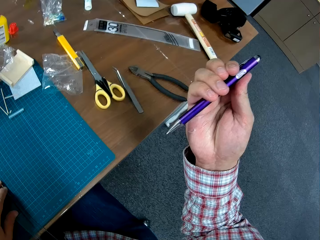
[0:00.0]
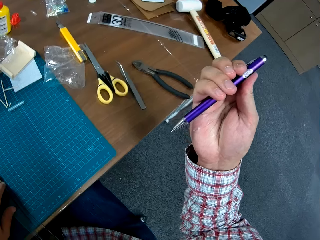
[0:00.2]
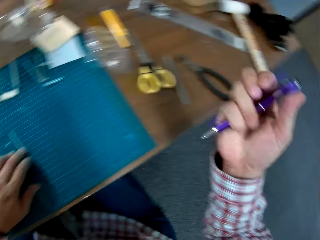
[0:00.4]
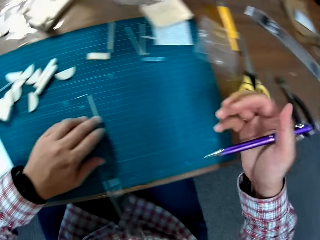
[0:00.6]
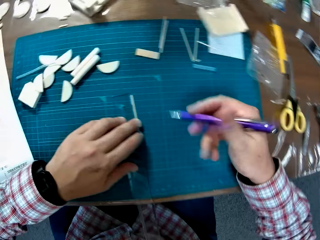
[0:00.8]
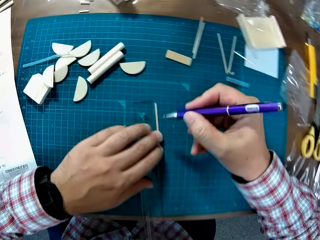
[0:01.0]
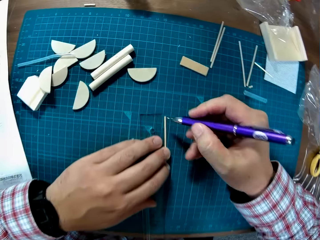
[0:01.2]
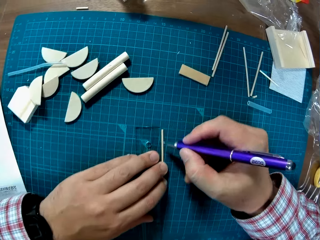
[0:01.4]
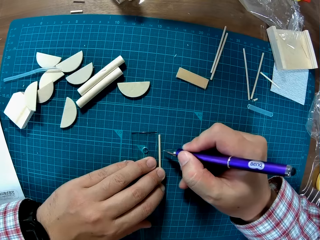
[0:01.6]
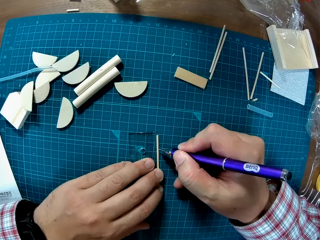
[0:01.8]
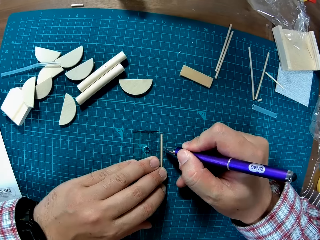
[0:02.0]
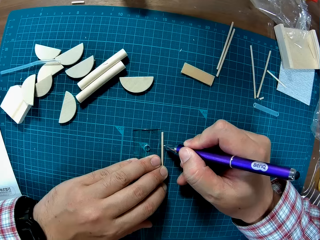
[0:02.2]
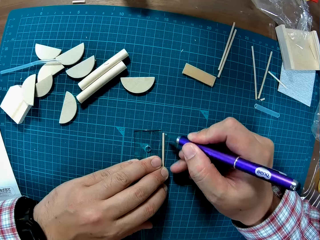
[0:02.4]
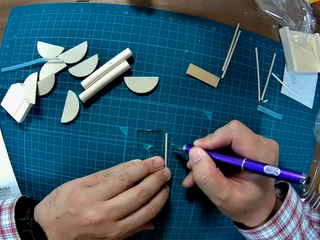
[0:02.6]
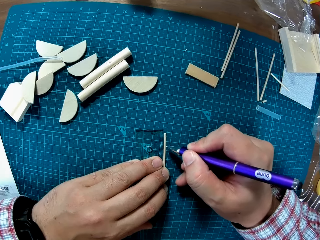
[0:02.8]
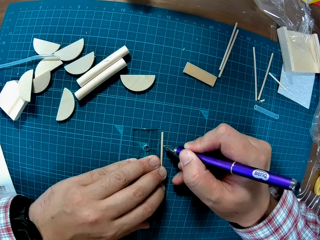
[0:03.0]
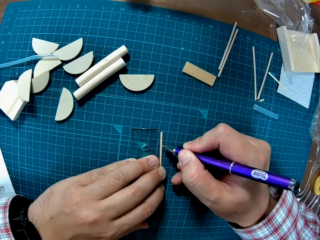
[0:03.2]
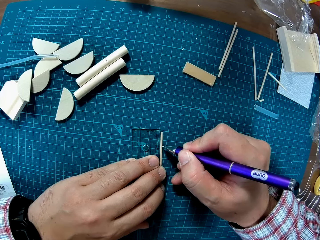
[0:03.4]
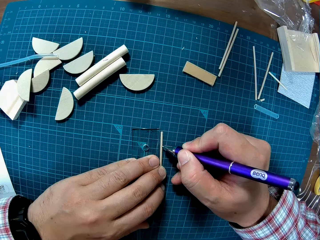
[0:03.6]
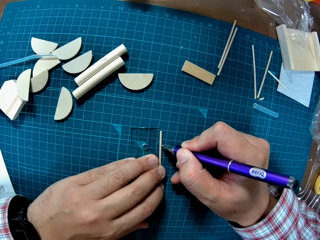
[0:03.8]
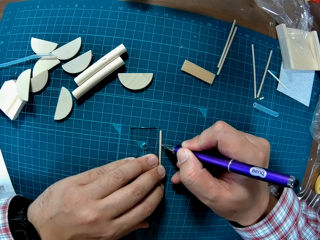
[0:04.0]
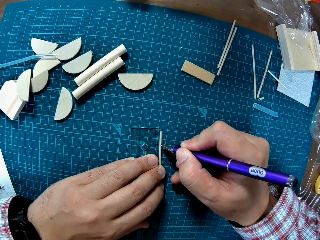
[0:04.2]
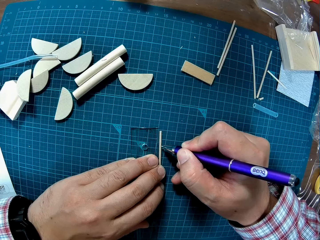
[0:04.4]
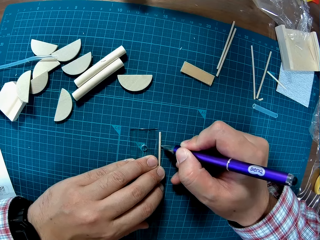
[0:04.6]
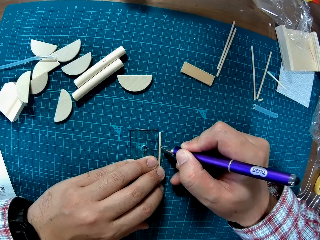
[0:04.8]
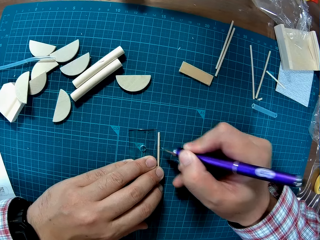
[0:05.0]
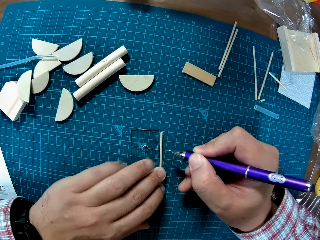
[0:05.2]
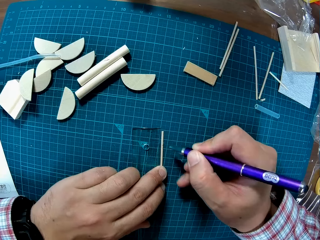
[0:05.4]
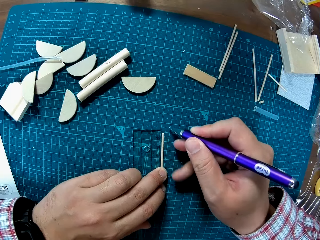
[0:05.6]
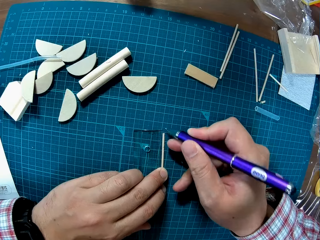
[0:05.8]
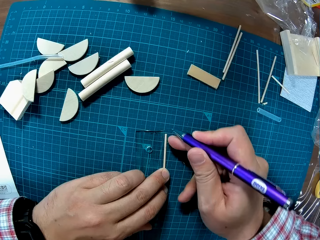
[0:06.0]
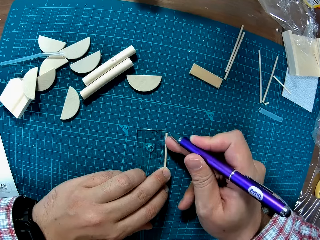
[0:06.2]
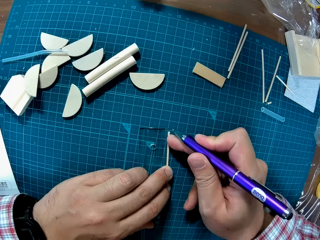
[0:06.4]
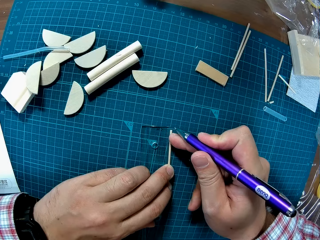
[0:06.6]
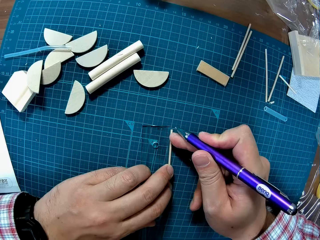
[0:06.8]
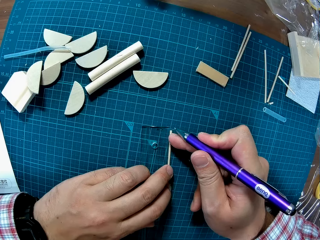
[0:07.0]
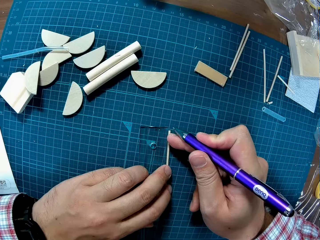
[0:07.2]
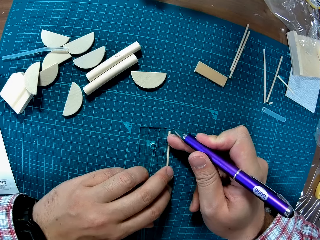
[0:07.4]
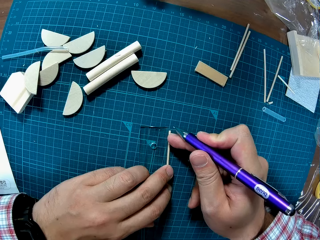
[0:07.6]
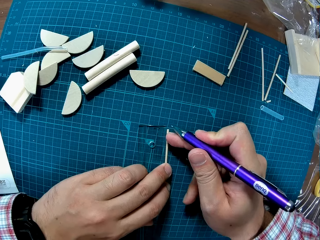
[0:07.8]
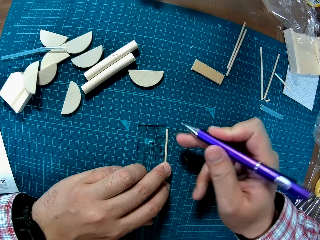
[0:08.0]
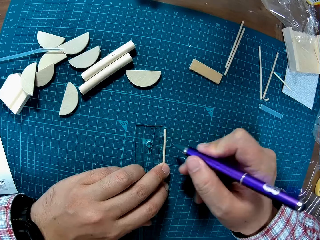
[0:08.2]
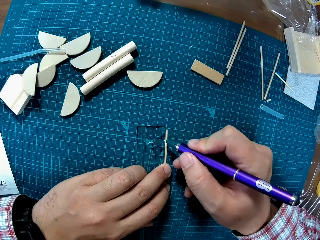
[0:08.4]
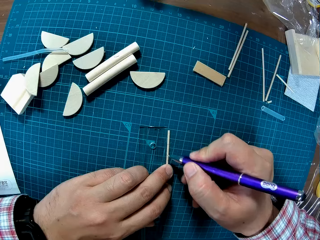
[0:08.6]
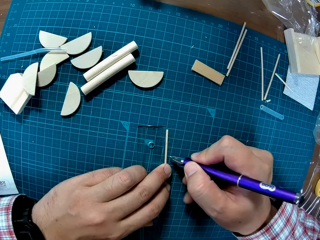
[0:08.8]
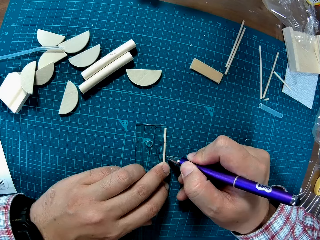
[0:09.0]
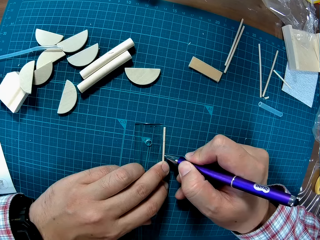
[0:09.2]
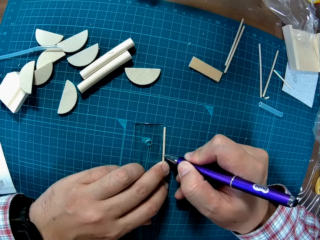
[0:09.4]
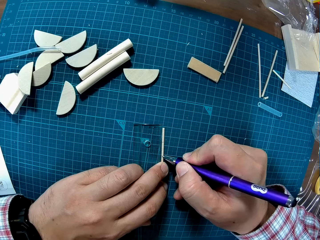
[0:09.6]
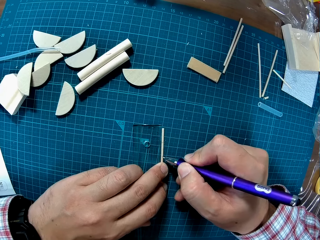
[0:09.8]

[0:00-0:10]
The camera wearer holds a pen. They stretch the right hand with the biro pen to the cutting mat. They mark the wooden round stick or plastic tube with the pen and a ruler on the cutting mat.

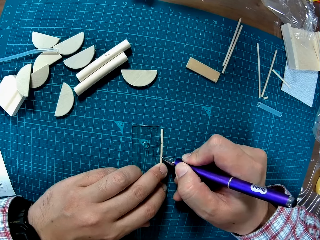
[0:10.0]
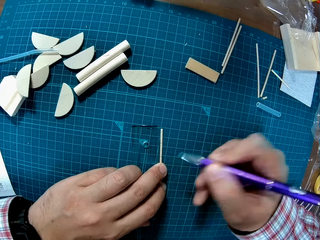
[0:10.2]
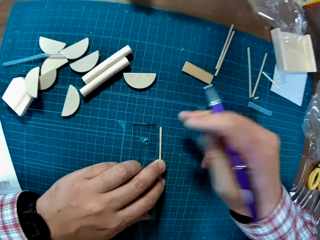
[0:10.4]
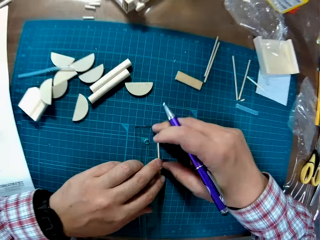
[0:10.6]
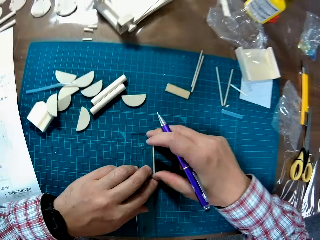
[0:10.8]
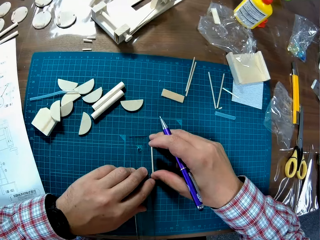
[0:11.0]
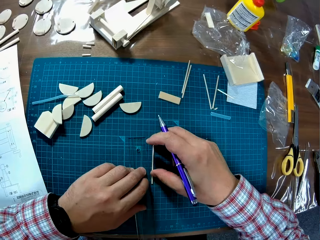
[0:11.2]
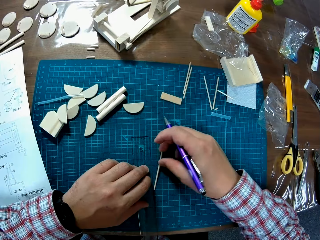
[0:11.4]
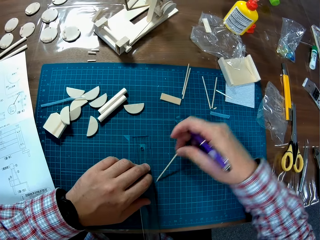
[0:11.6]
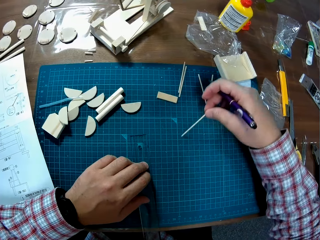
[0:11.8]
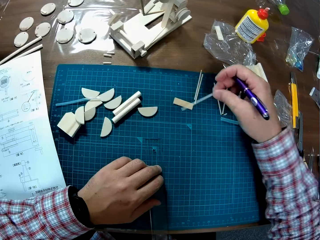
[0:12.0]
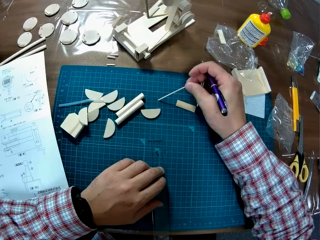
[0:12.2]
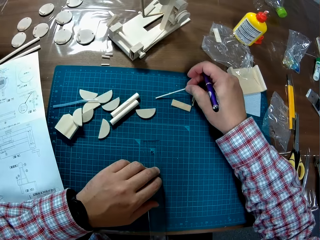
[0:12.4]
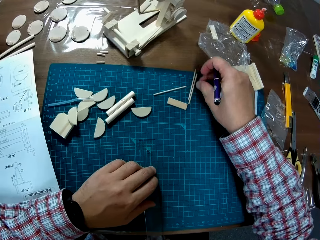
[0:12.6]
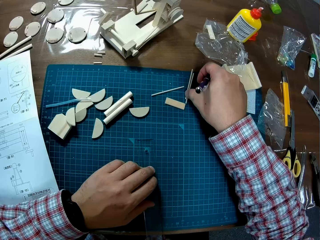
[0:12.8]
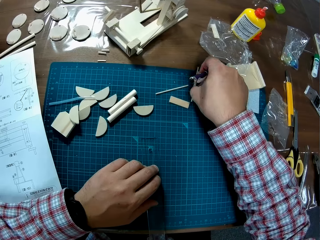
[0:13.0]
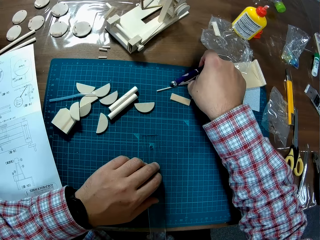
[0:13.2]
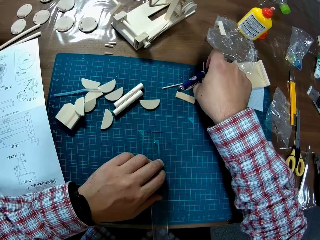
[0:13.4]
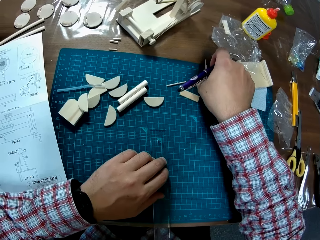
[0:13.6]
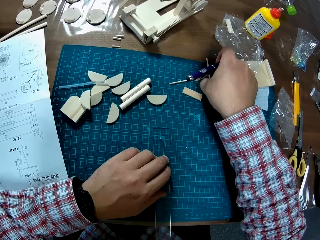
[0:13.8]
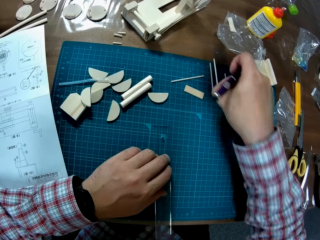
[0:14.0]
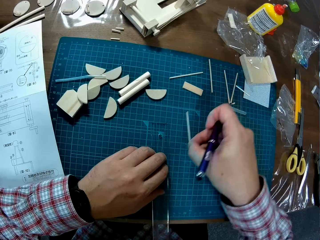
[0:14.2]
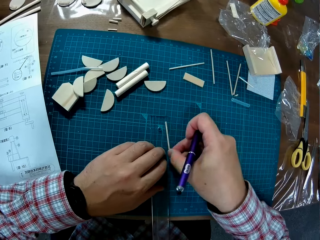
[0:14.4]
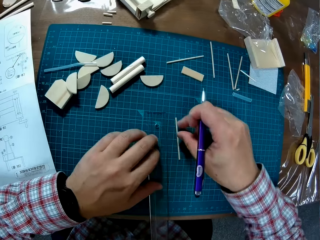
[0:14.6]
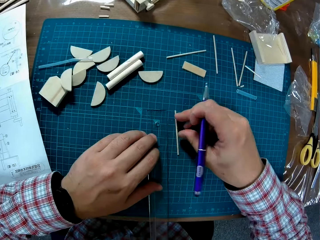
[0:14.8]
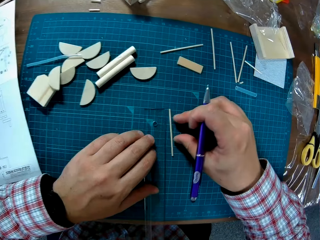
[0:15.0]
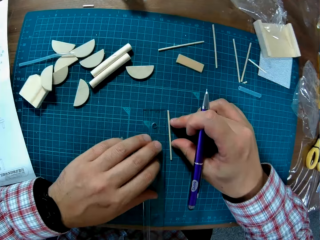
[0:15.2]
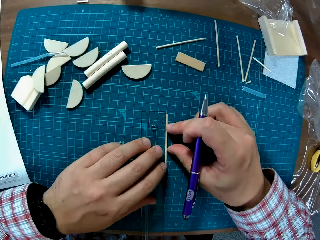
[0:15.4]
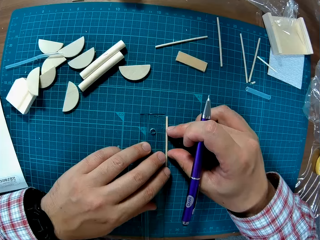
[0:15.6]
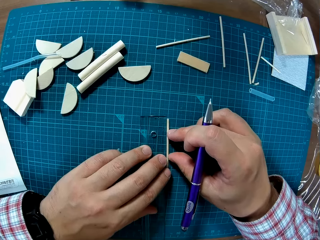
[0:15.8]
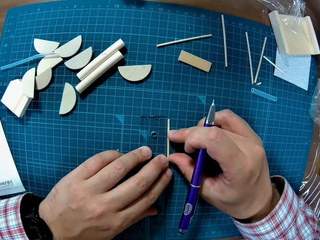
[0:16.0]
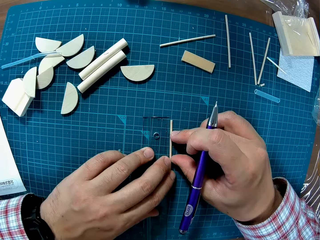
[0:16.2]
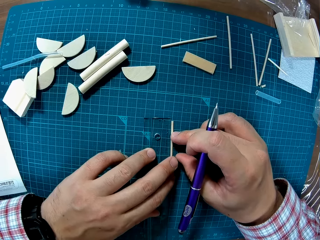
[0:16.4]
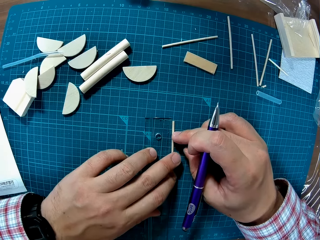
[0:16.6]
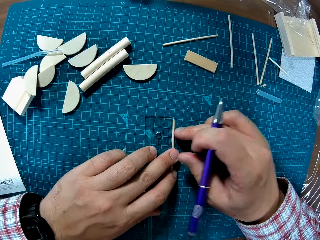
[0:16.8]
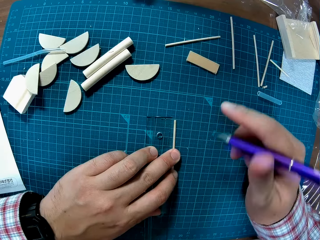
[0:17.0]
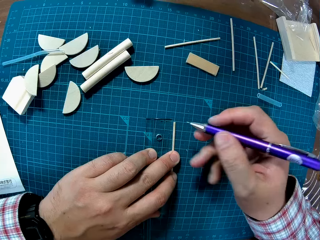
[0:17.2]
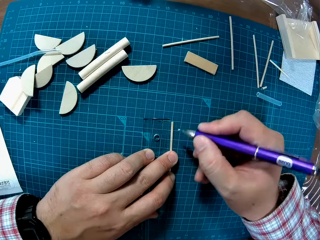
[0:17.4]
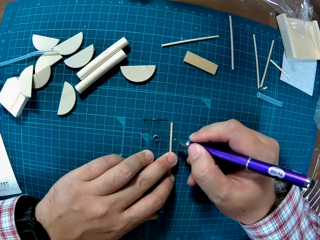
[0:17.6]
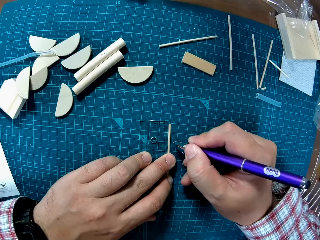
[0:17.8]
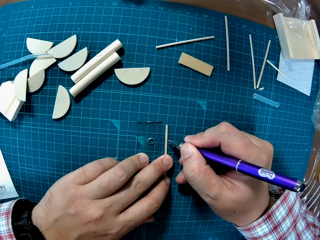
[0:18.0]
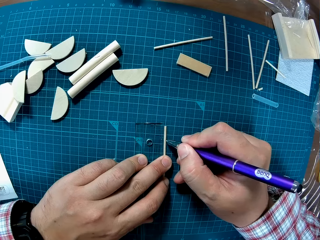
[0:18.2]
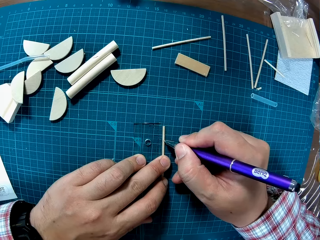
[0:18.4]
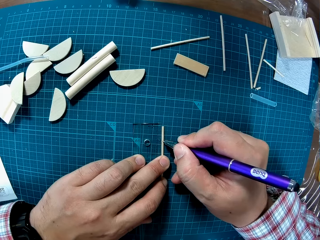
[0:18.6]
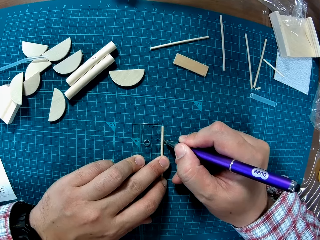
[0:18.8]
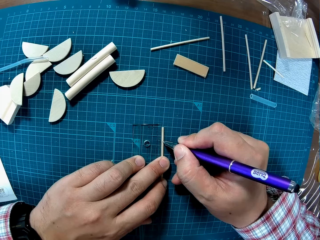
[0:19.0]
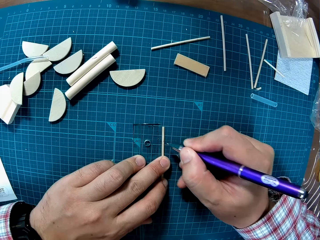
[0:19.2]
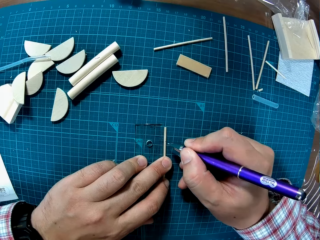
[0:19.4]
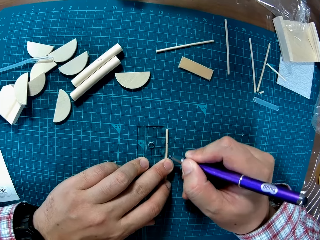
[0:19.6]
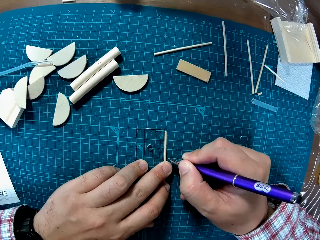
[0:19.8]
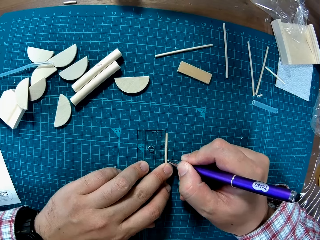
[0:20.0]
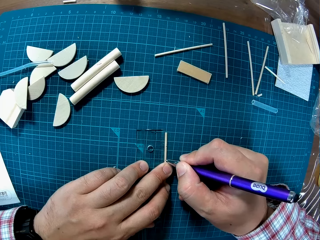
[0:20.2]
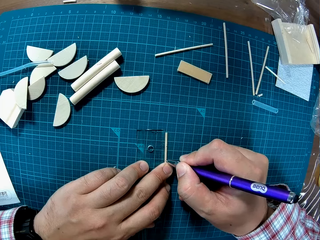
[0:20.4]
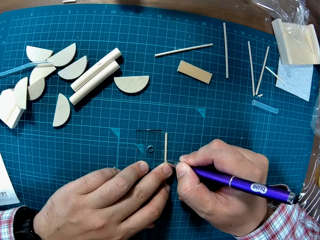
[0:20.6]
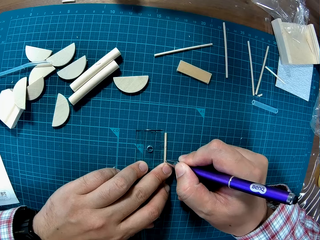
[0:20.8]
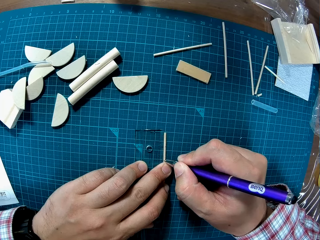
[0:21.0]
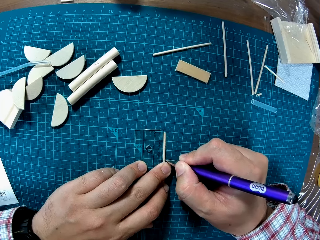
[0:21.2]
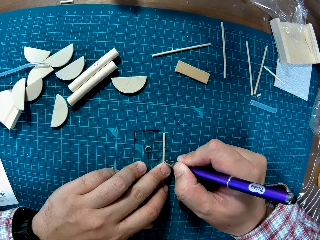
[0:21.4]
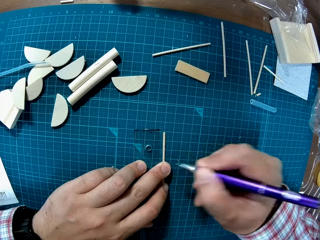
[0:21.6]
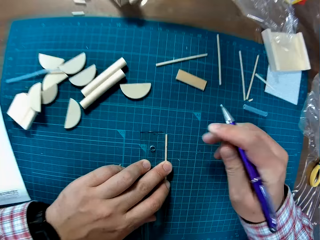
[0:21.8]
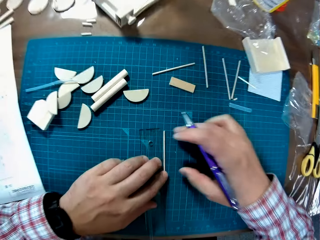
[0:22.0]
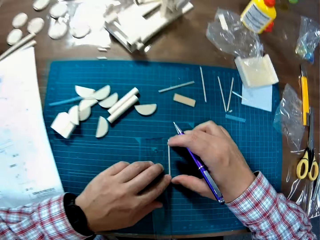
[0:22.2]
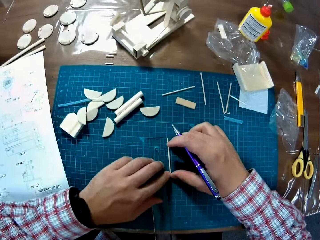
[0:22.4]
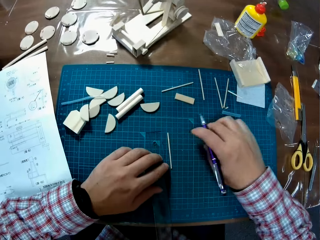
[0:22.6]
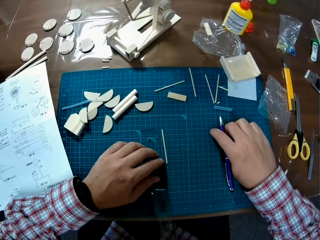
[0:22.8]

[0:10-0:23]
The camera wearer puts aside the stick or plastic tube with the right hand. They pick another stick on the table. They put the plastic tube against a ruler on the table. They mark the stick on the cutting mat using the biro and the ruler. They drop the pen on the table.
